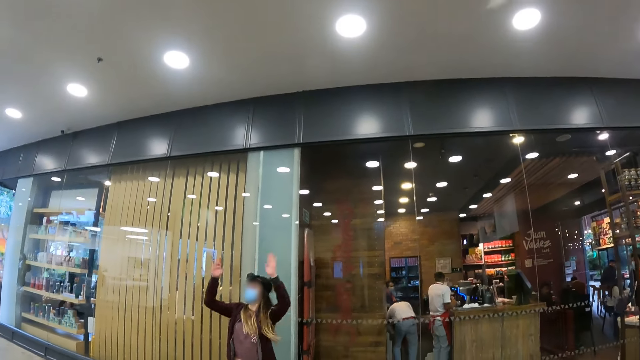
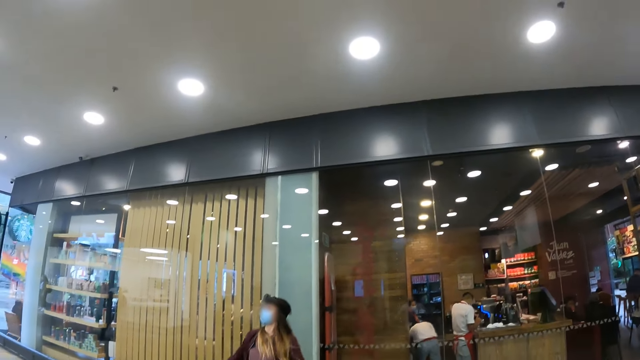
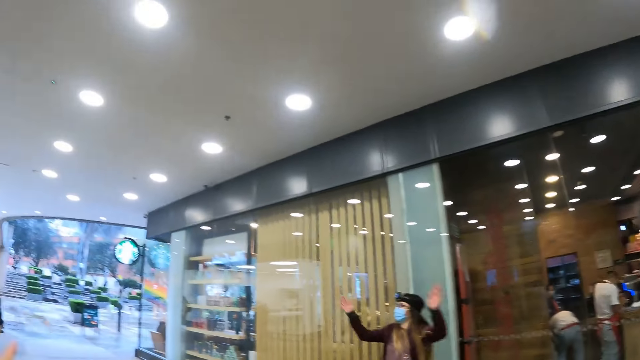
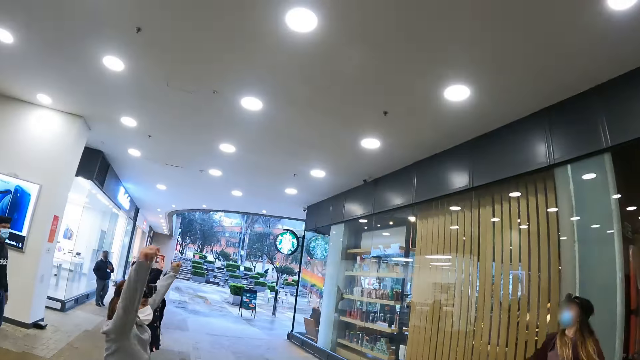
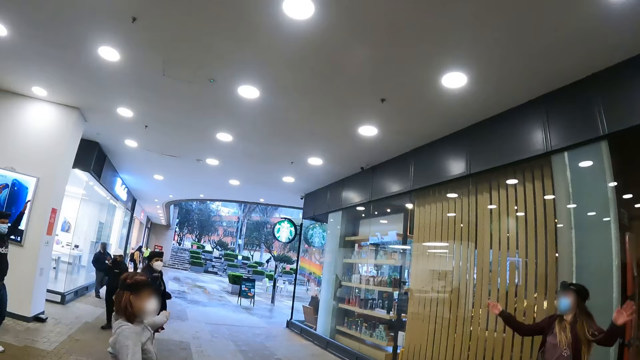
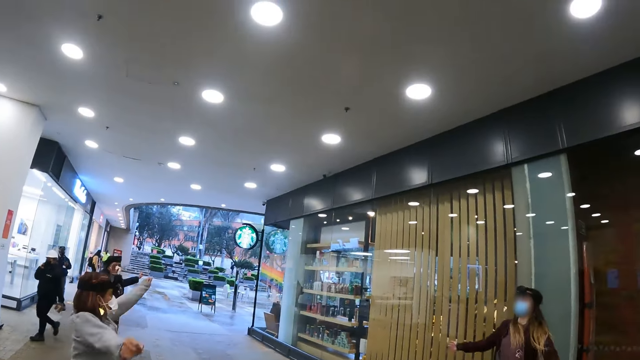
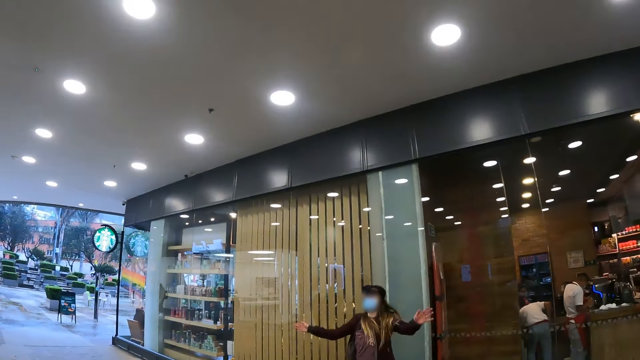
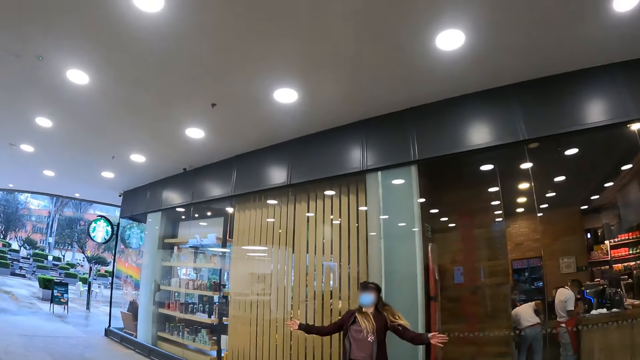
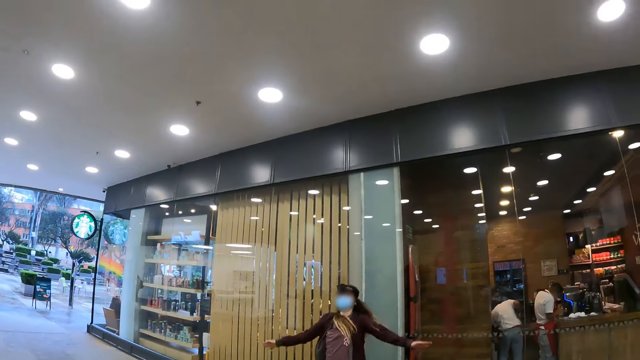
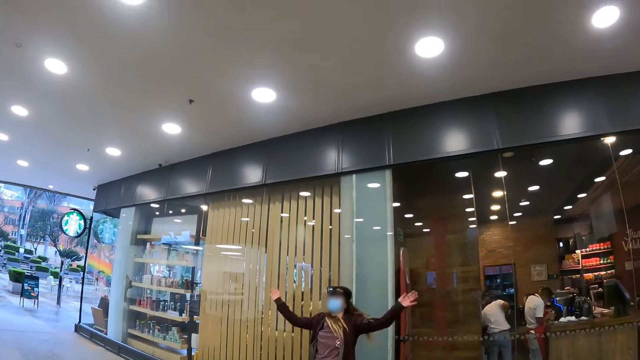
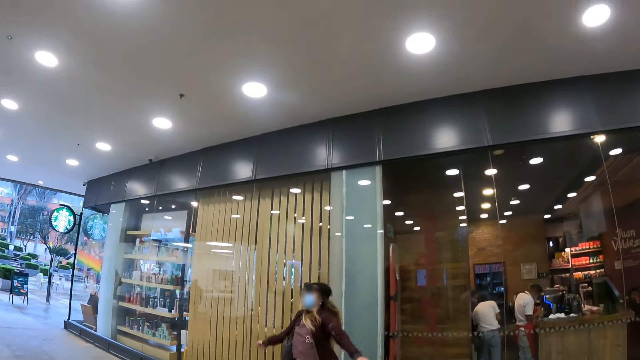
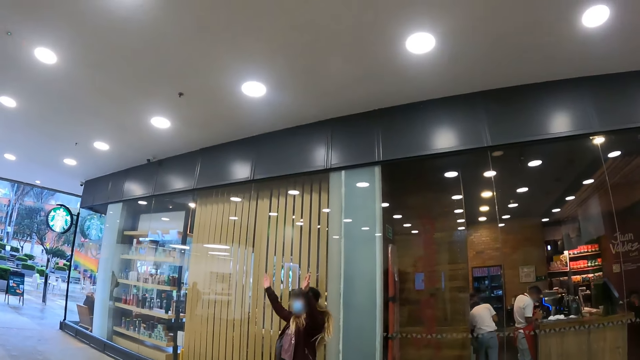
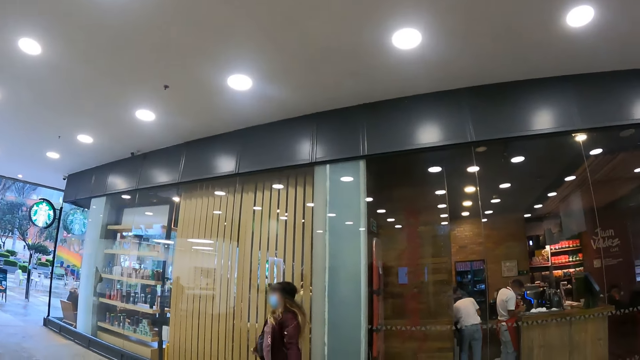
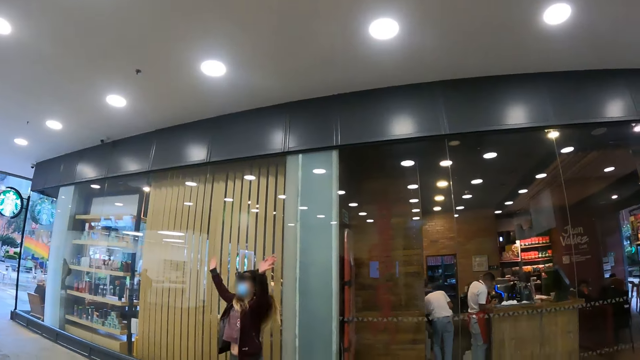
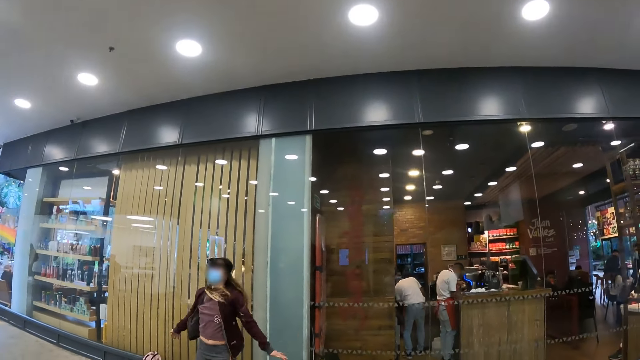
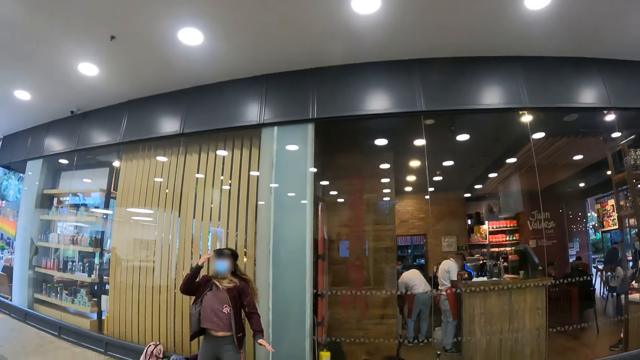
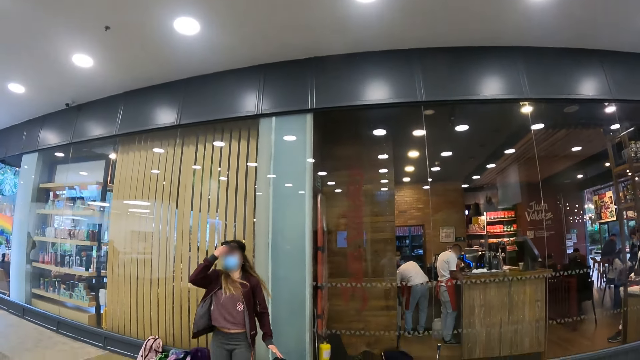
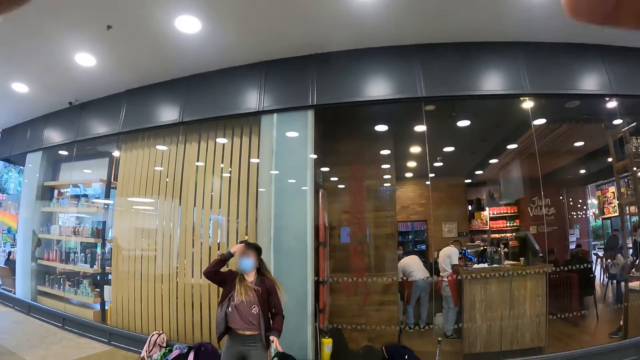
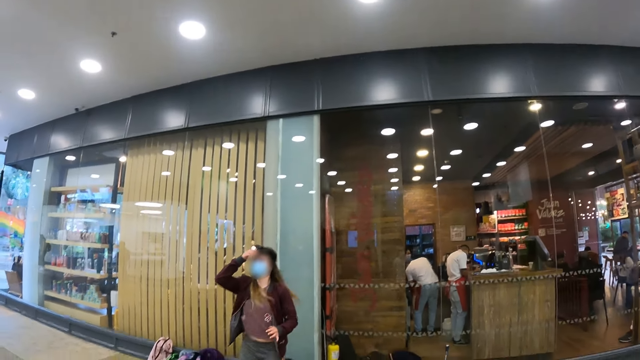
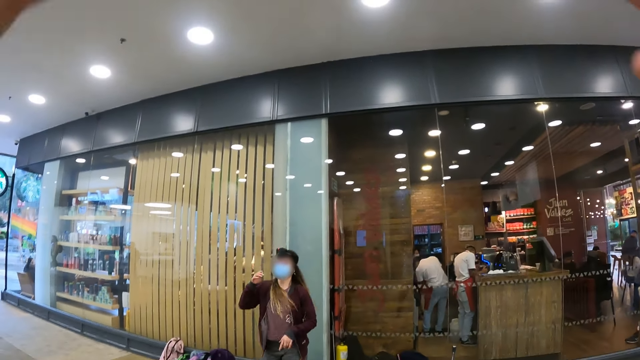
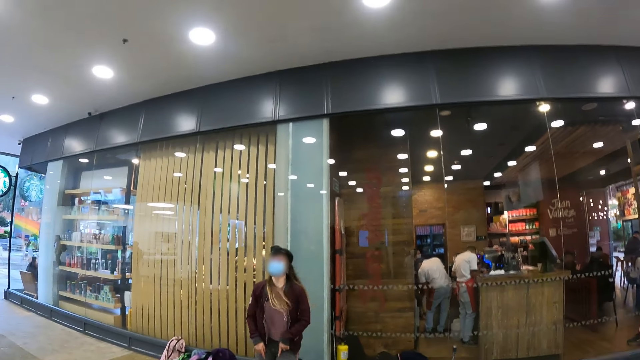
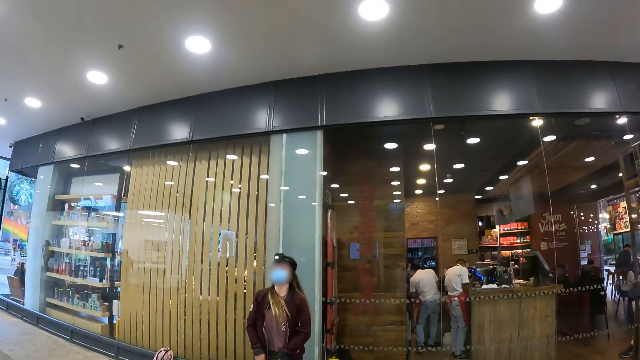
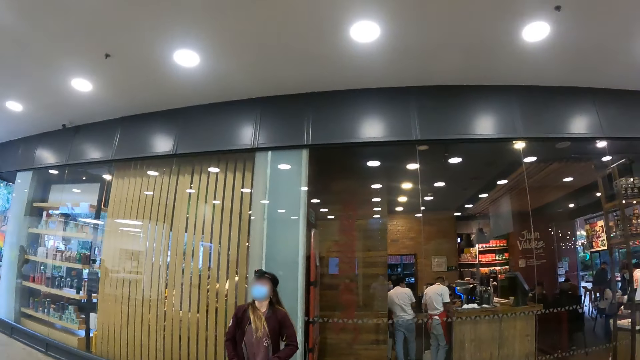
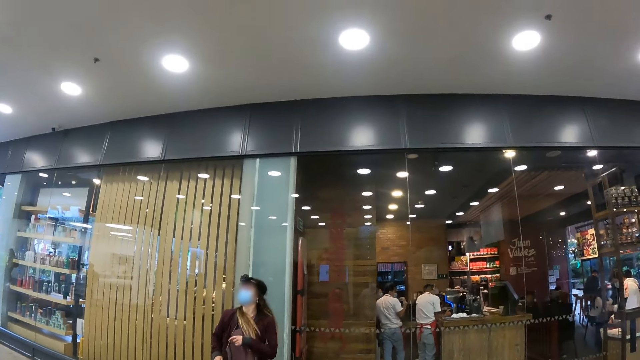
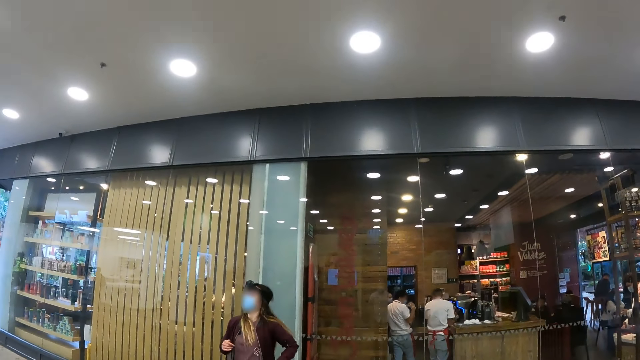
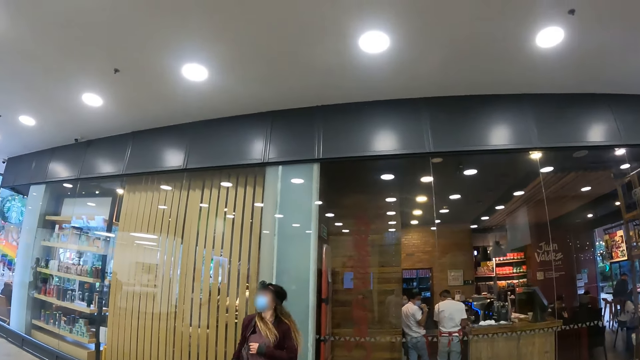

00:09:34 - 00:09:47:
The camera wearer jumps. Three persons work out. A female touches her face. Another person adjusts the camera. The camera wearer does hand movements. The other person works out. The female jumps.

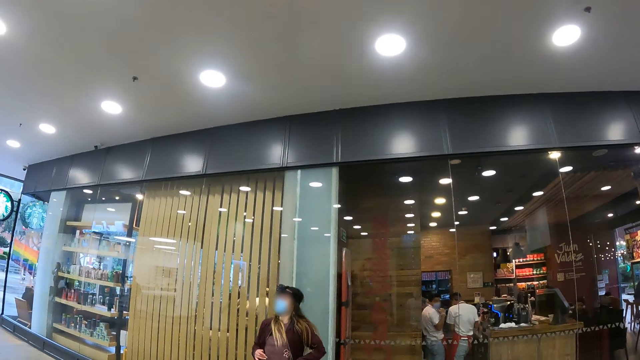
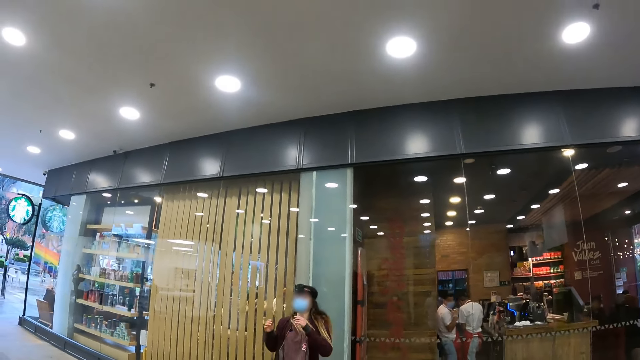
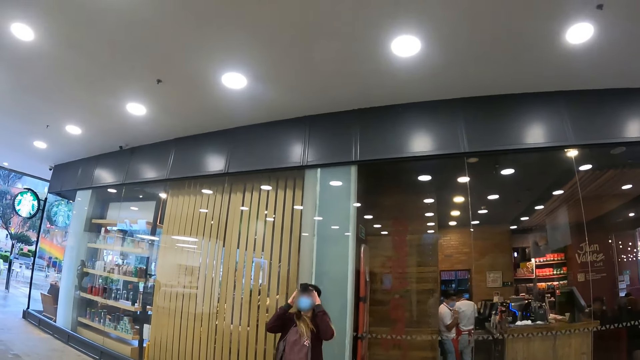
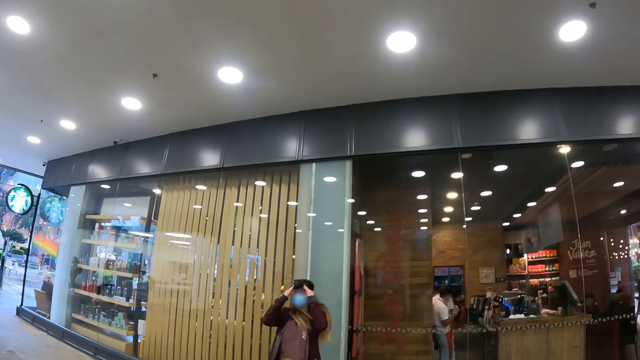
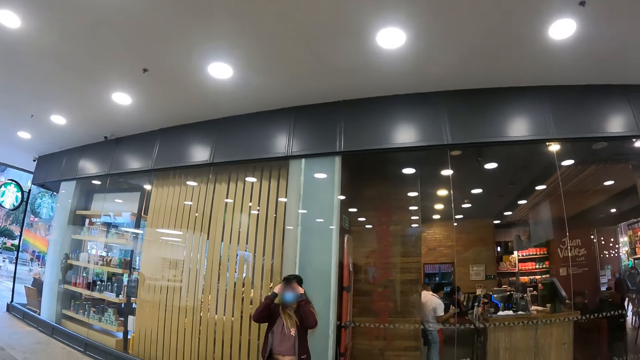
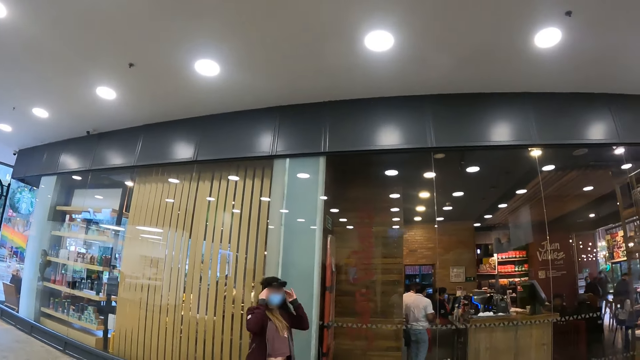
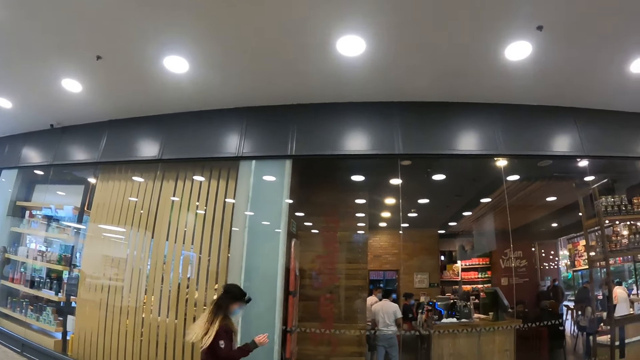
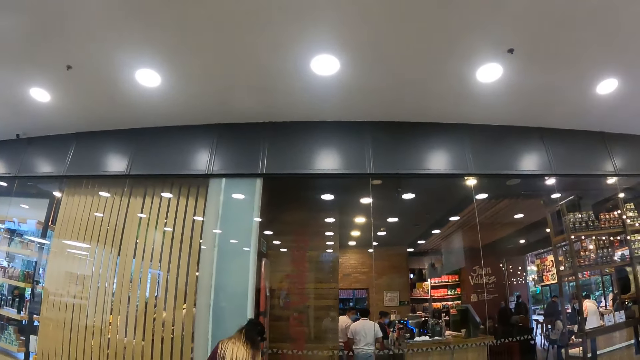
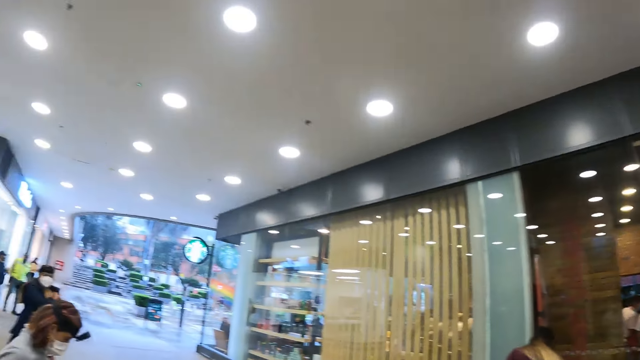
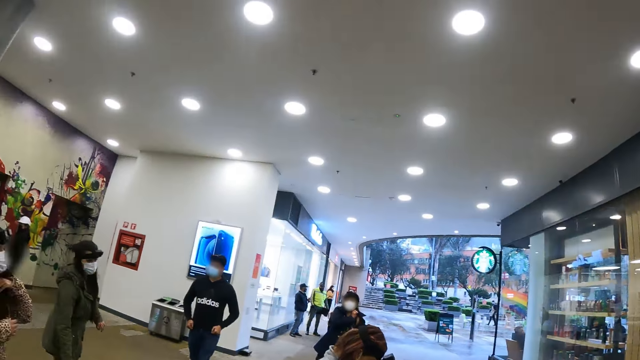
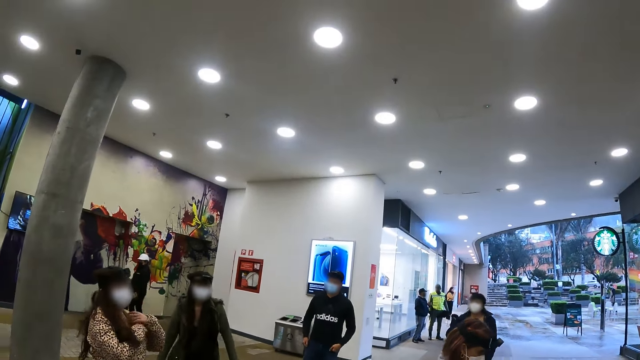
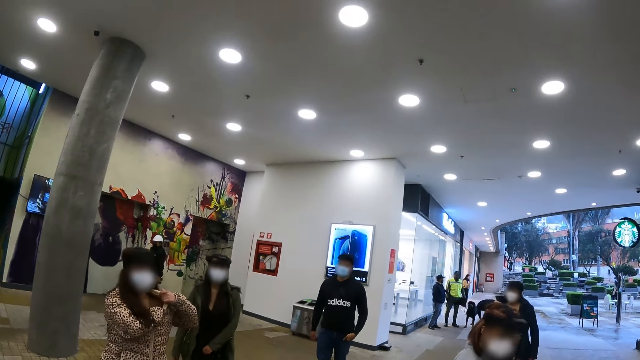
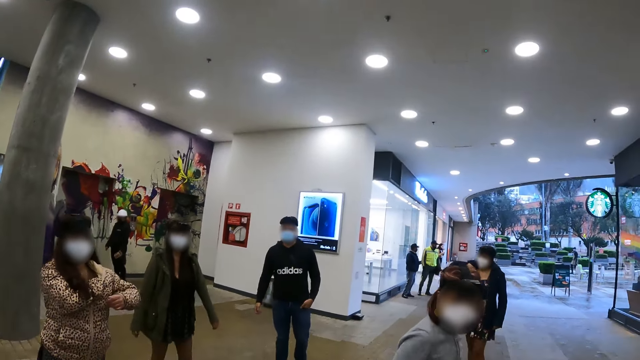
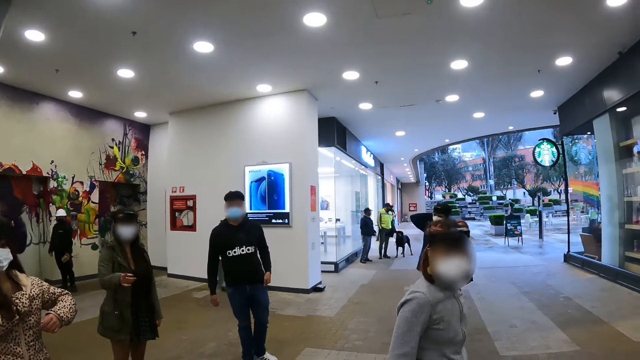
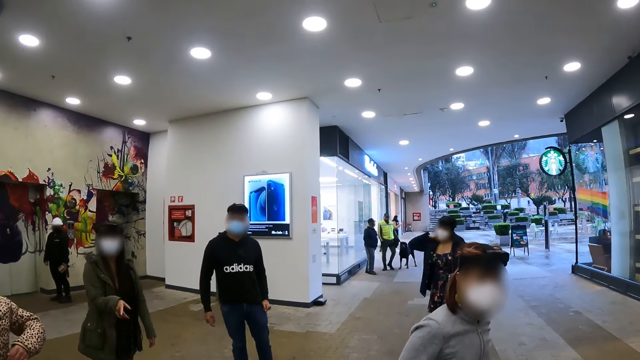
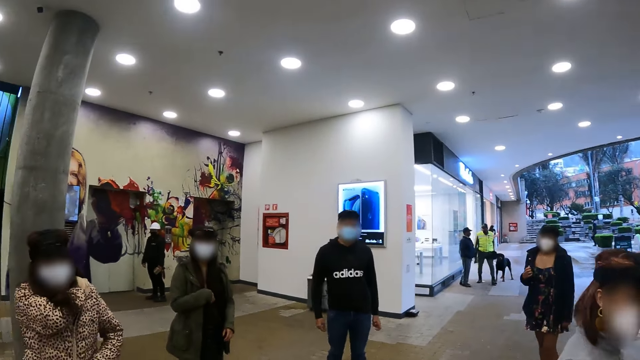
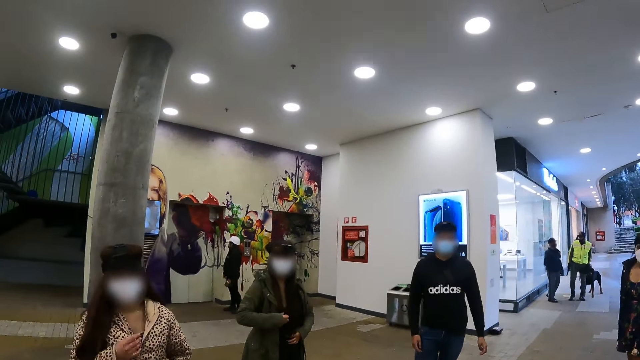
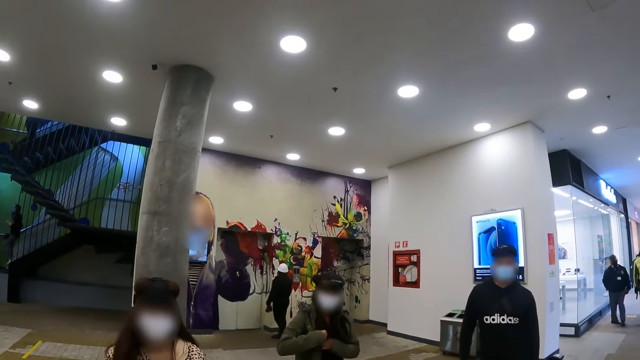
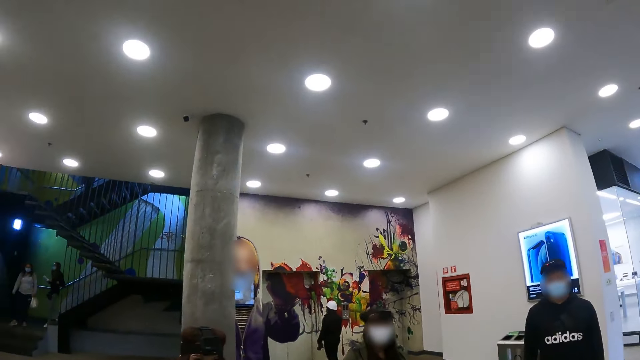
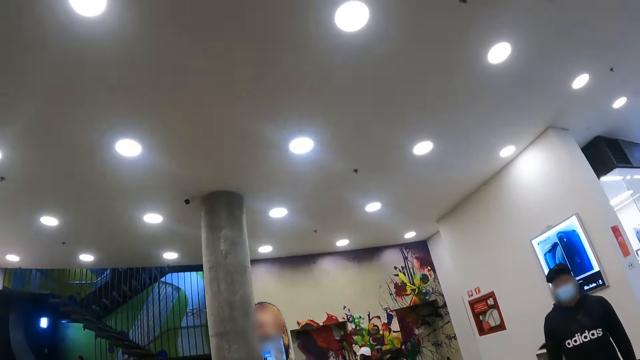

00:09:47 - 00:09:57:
A person adjusts the camera. A female touches her face. The person turns. The female does something. The camera wearer looks around. Another person puts a hand in the clothes. The camera wearer walks around the area. A third person gestures. The second person, the third person and three more persons work out. Another person takes photos near a post.
